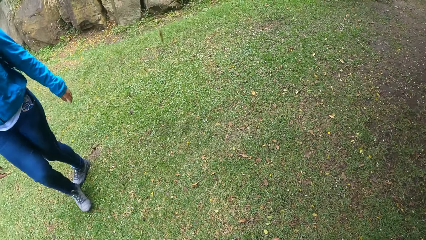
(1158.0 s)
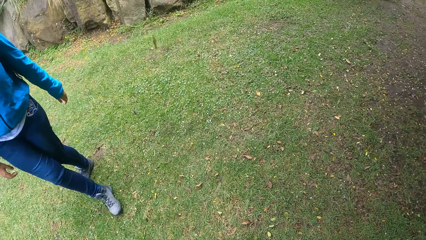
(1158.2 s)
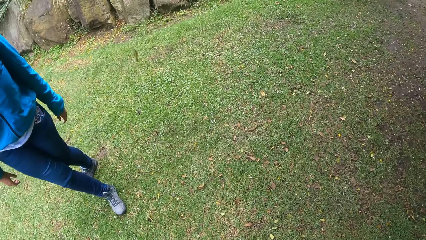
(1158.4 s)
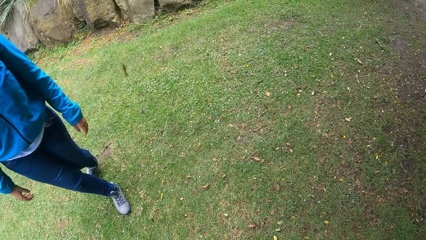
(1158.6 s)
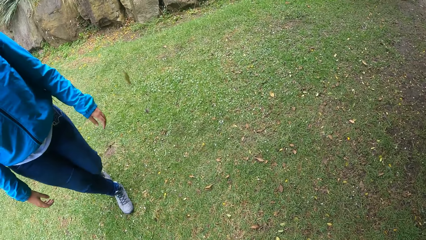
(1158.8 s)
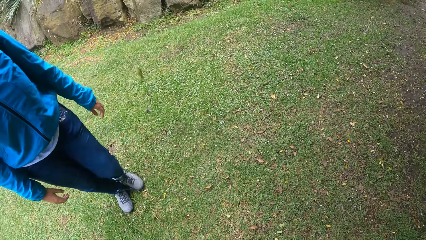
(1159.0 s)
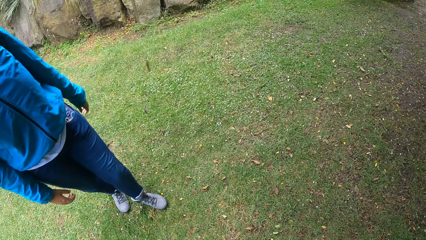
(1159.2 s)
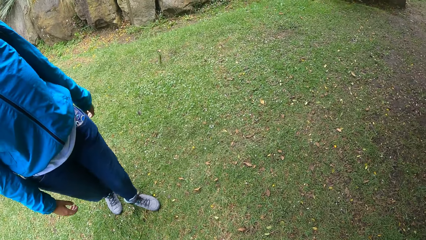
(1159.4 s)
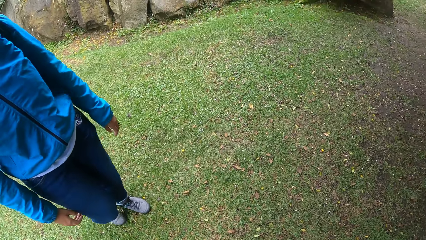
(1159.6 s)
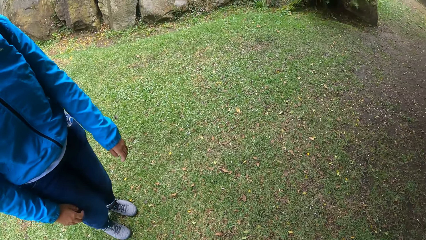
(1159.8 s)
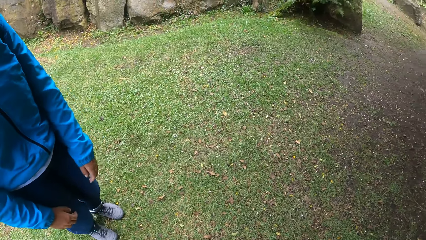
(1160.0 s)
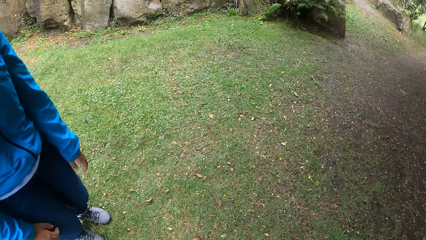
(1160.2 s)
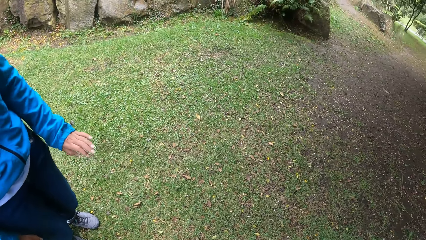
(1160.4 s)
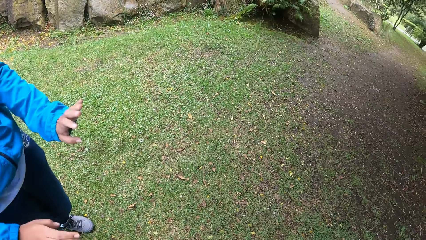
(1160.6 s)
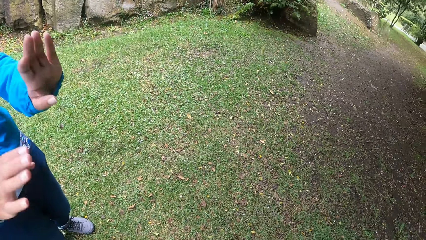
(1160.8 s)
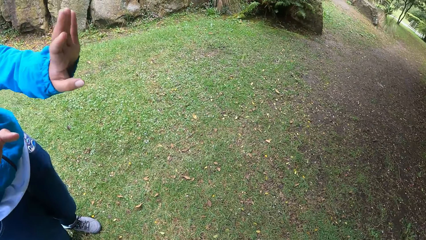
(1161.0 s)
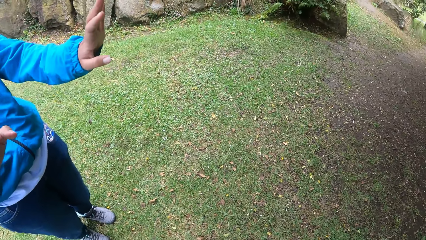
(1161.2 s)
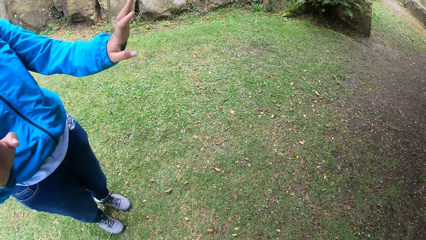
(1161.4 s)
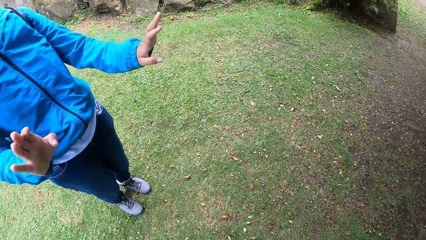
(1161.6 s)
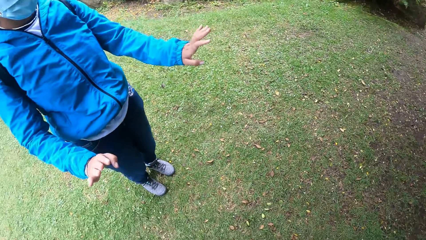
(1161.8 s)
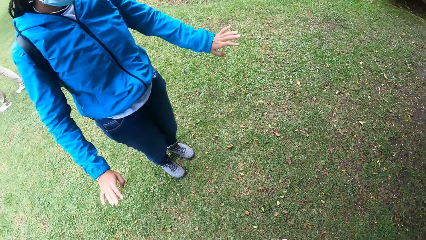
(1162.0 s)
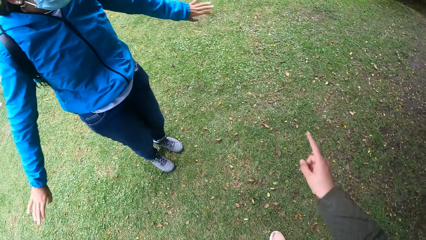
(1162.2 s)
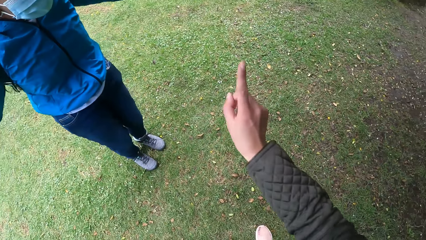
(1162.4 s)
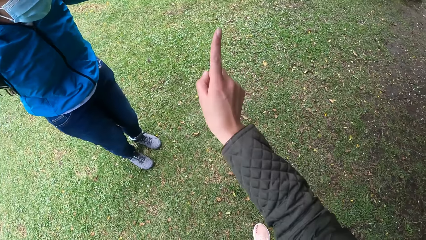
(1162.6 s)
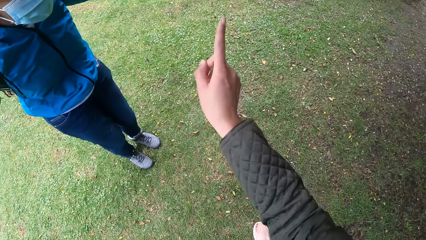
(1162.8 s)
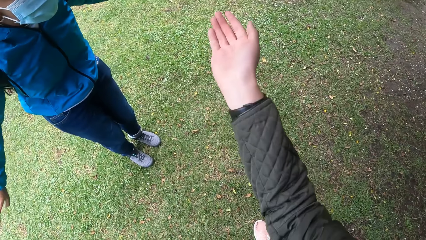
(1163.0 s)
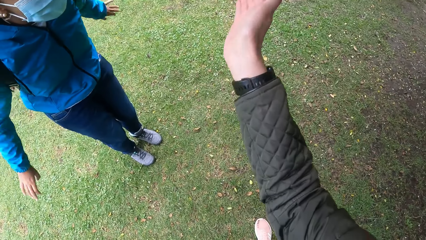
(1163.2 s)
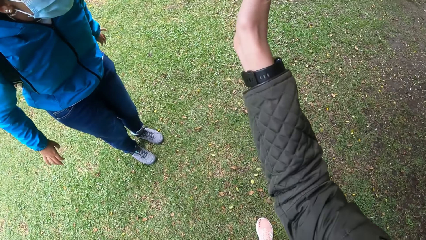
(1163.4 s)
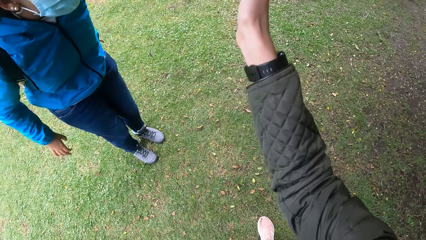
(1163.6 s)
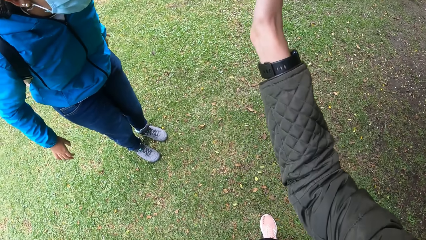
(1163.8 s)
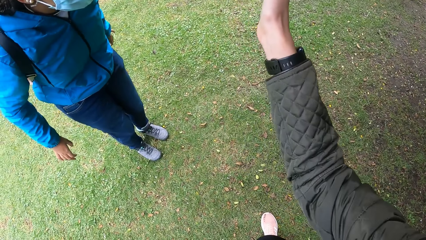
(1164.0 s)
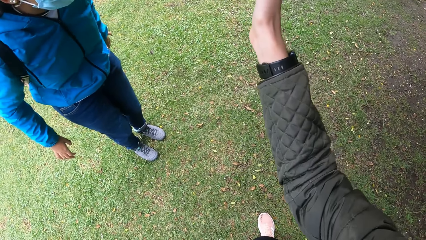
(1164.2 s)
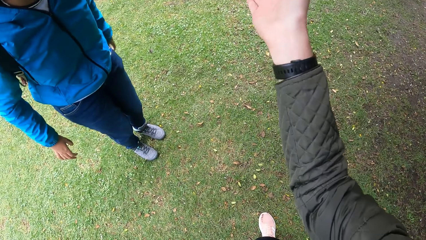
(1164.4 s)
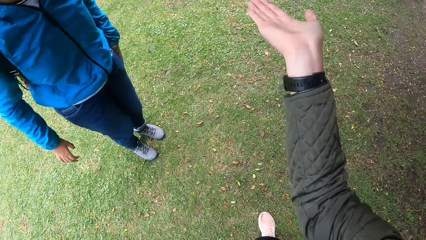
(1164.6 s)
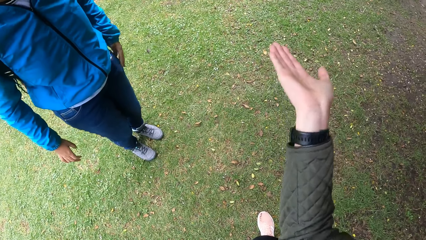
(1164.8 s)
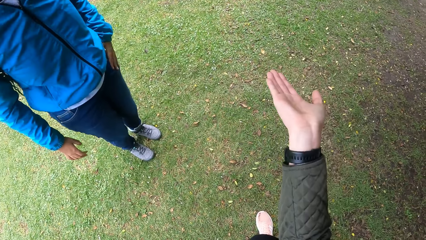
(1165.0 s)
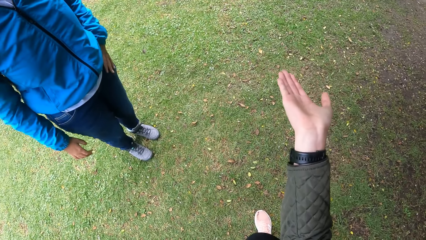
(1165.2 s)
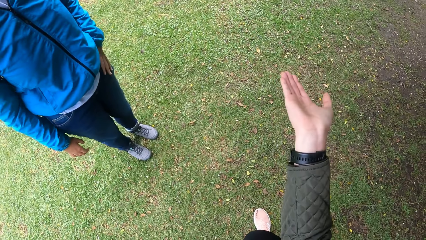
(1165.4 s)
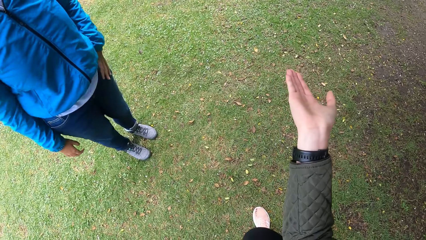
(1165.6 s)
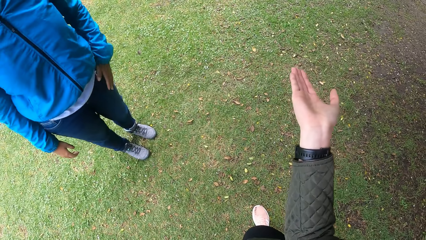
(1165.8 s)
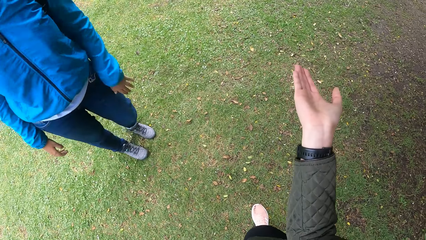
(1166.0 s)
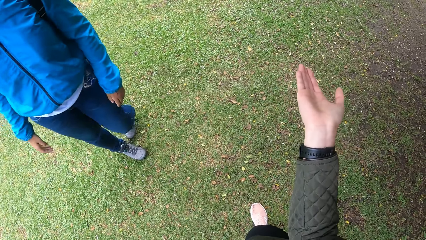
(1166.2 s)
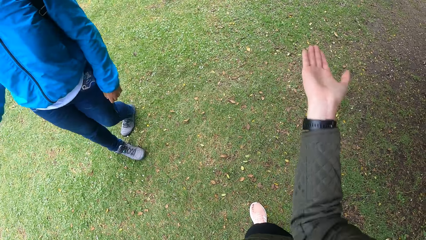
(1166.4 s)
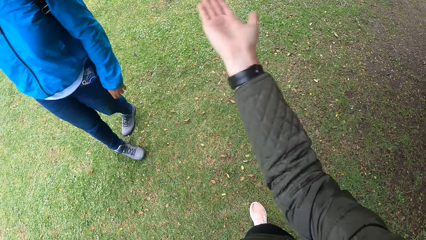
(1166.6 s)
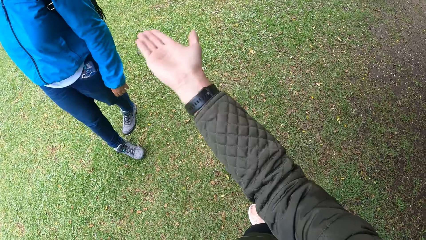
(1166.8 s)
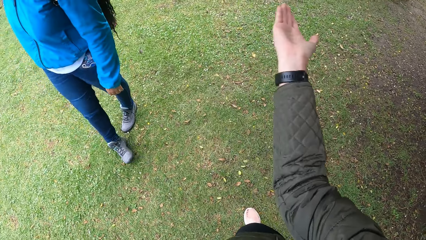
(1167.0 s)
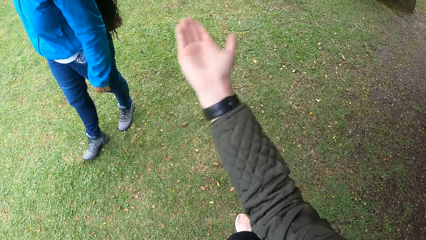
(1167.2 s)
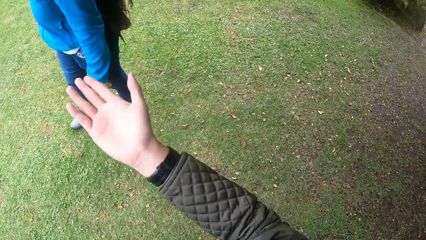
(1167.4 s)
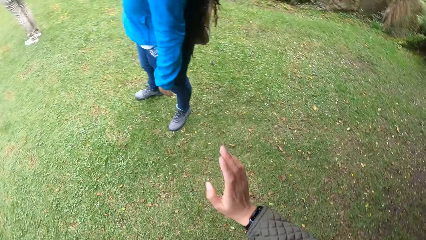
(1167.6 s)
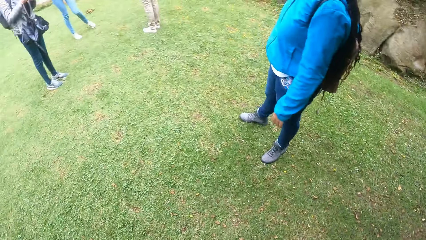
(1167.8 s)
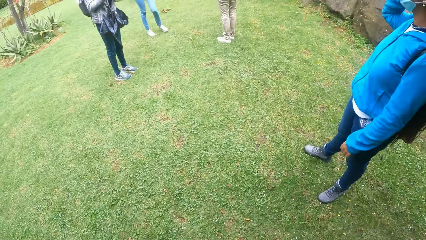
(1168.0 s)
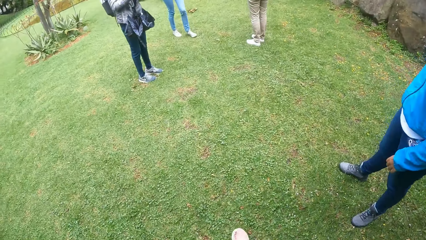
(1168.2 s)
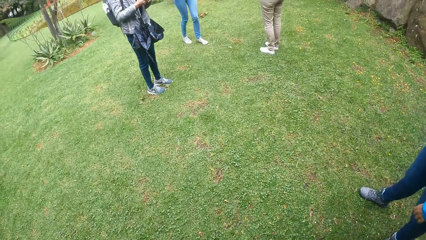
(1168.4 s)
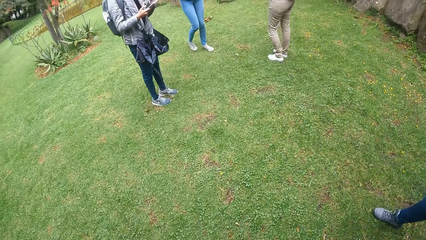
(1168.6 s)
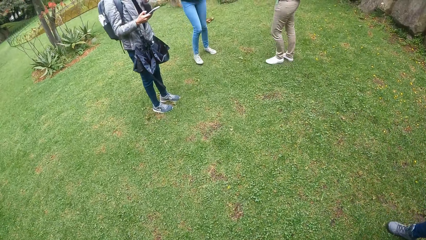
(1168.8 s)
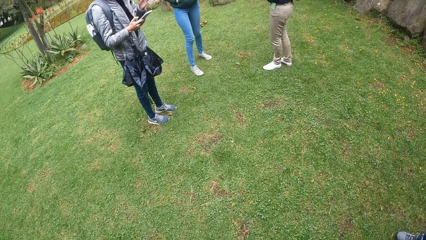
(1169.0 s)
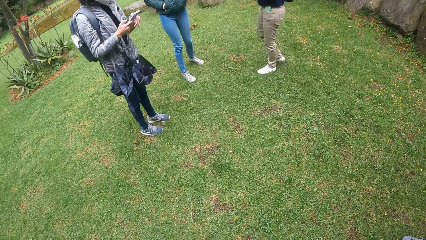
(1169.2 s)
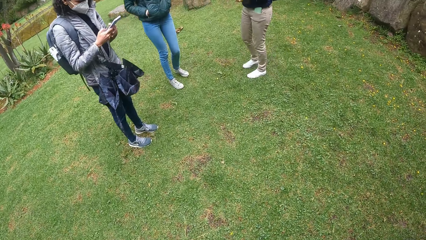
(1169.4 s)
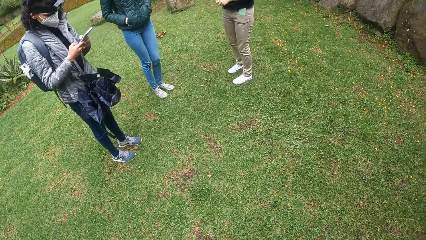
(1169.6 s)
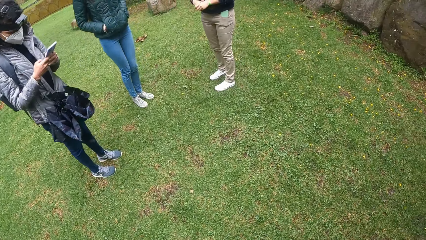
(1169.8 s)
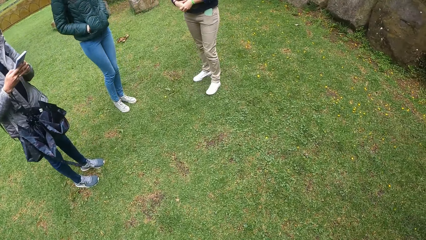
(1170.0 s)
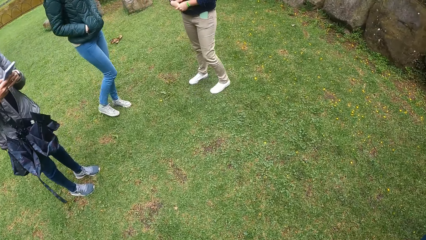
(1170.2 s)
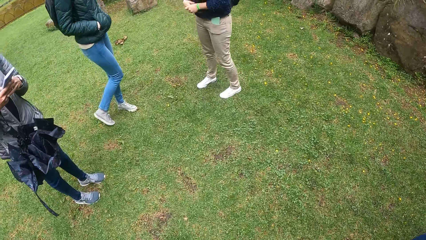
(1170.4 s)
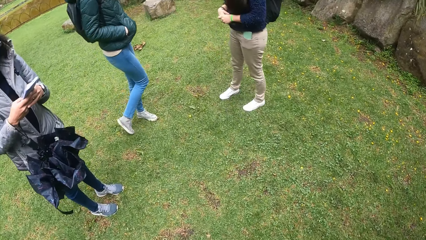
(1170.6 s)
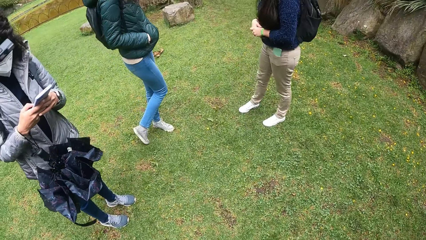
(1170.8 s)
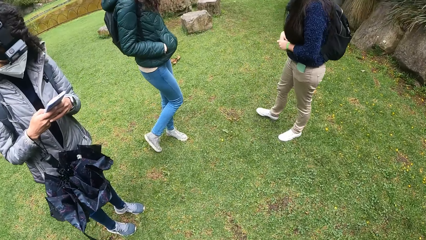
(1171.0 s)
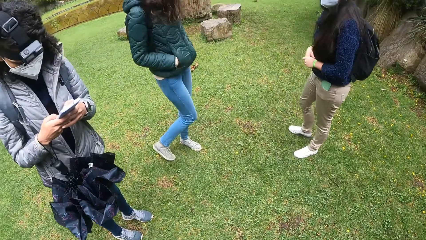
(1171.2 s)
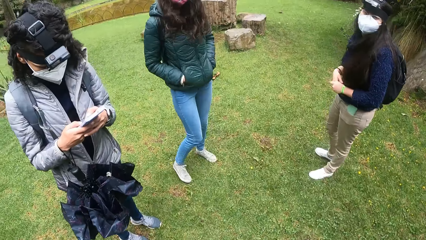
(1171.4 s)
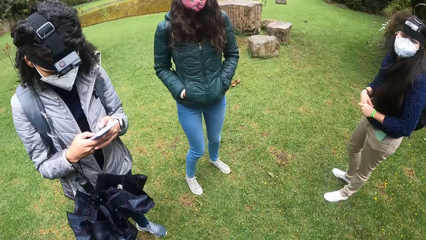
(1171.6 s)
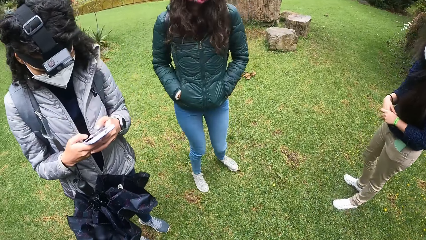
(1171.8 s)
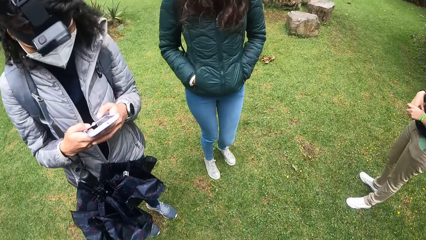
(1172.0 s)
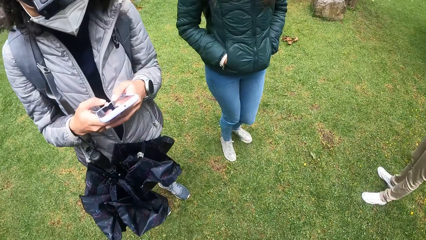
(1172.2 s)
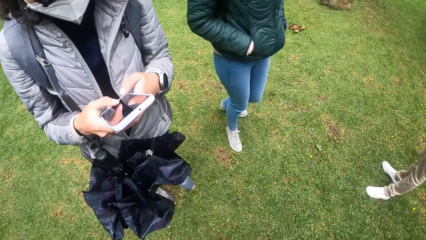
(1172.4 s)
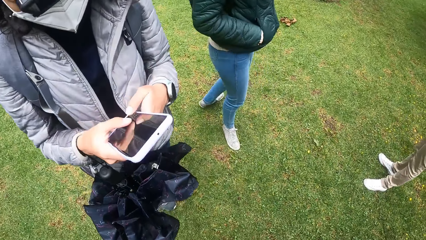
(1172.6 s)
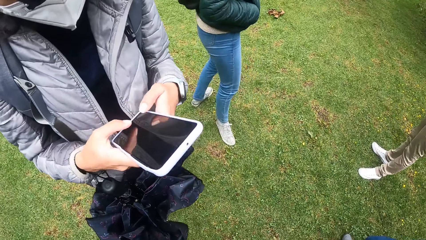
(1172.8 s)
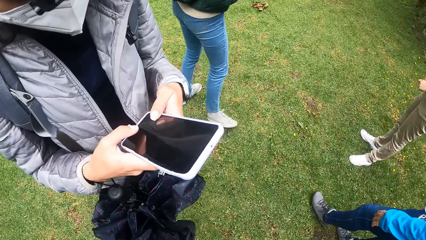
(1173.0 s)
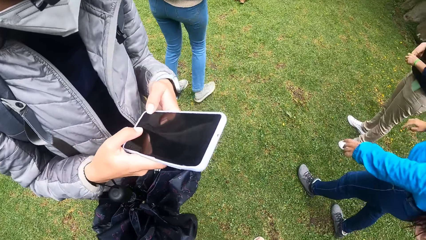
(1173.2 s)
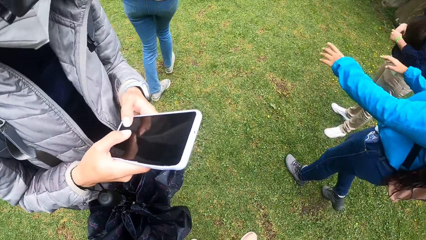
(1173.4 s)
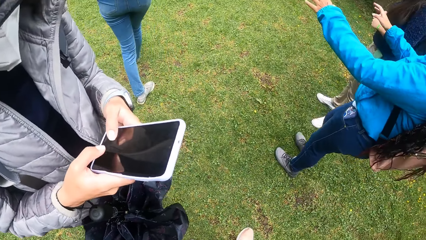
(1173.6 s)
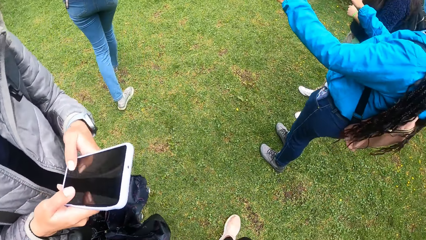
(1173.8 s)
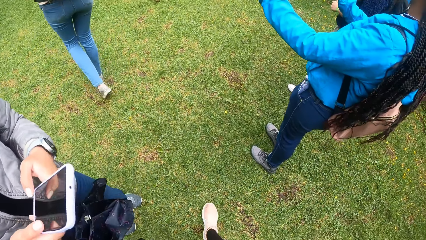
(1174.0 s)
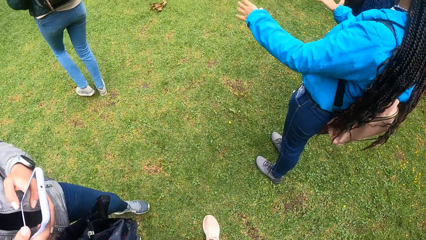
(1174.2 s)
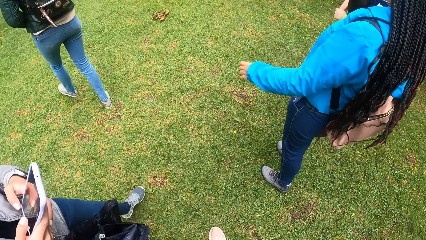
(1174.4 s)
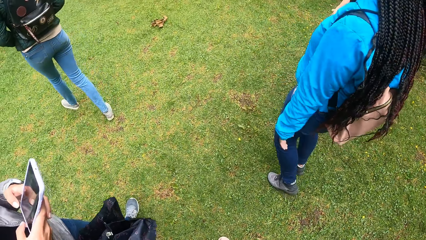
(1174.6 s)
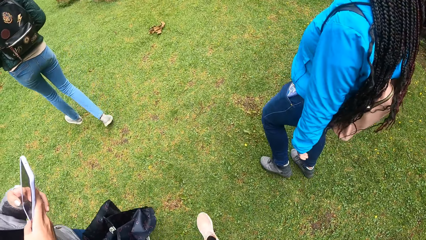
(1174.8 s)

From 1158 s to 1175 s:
The camera wearer talks with the friends. They interact with the woman. Another woman operates a phone with her hands.
